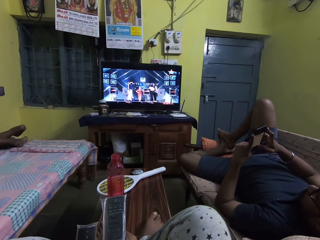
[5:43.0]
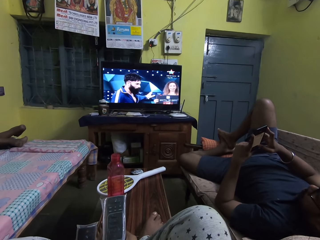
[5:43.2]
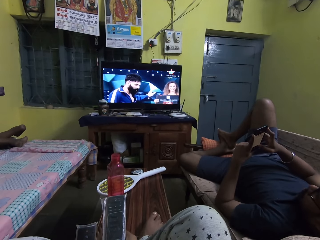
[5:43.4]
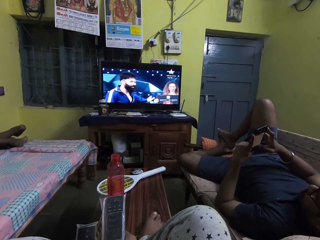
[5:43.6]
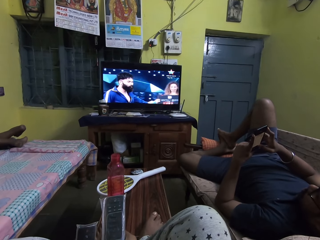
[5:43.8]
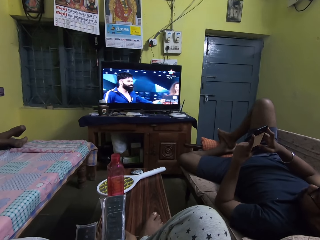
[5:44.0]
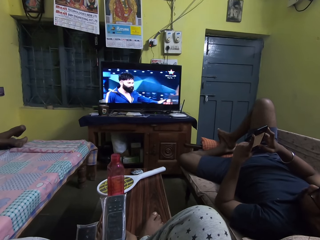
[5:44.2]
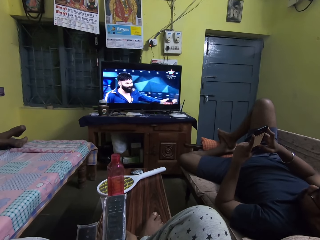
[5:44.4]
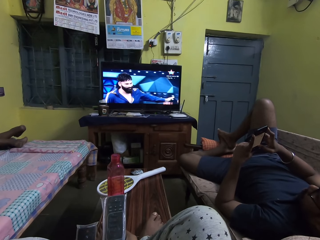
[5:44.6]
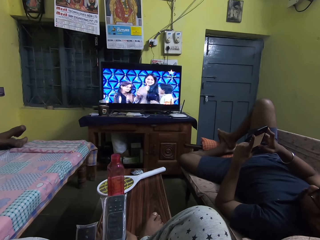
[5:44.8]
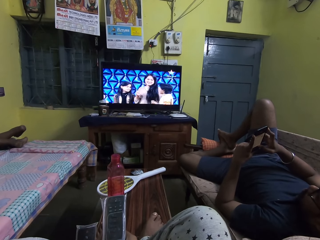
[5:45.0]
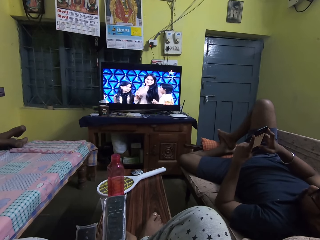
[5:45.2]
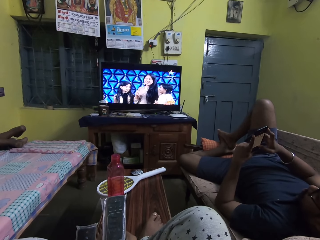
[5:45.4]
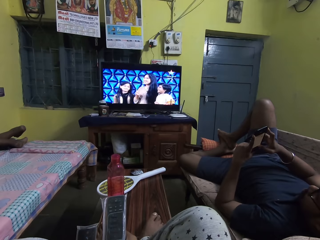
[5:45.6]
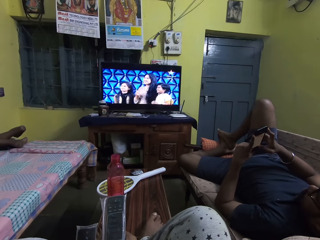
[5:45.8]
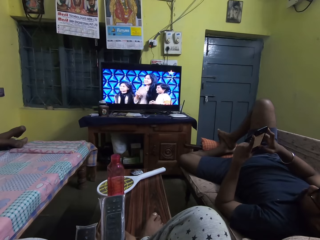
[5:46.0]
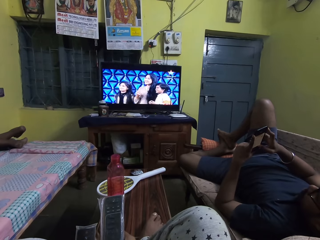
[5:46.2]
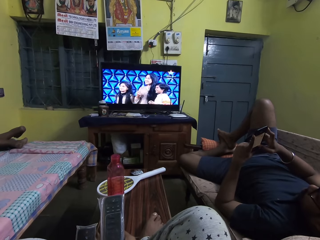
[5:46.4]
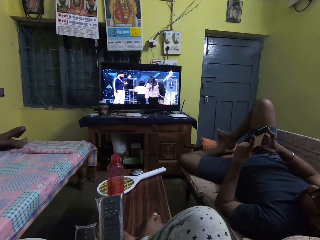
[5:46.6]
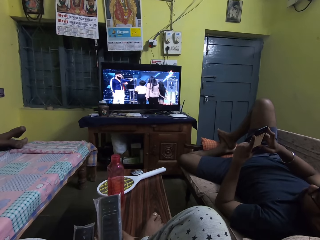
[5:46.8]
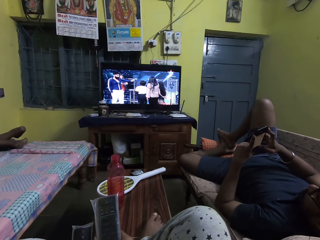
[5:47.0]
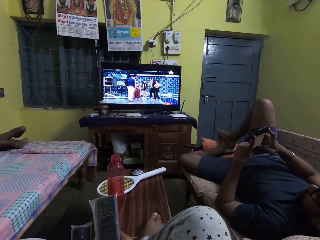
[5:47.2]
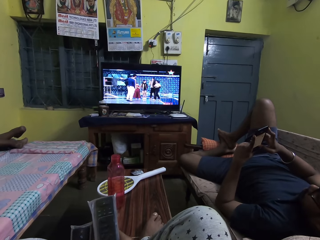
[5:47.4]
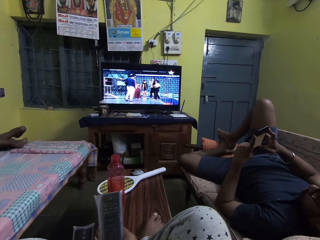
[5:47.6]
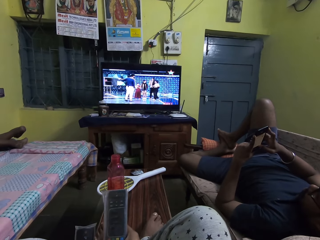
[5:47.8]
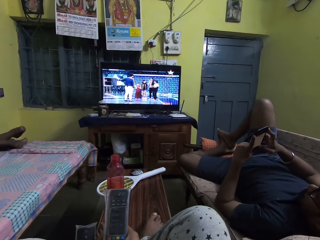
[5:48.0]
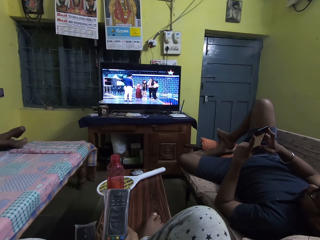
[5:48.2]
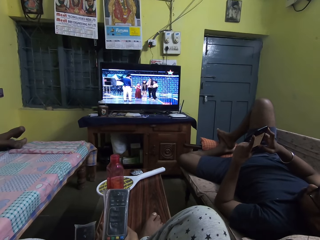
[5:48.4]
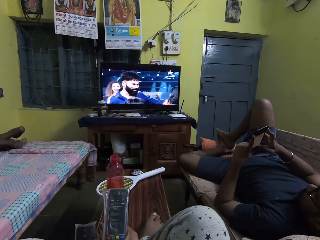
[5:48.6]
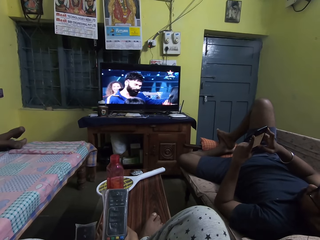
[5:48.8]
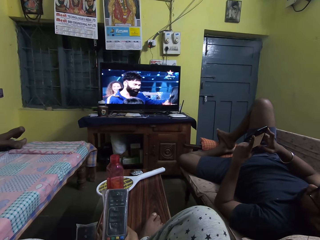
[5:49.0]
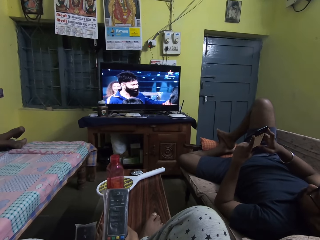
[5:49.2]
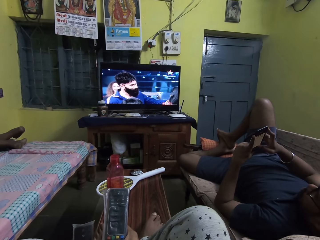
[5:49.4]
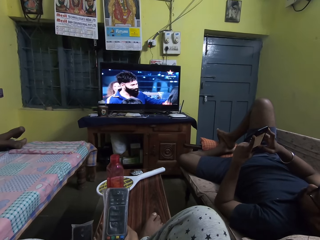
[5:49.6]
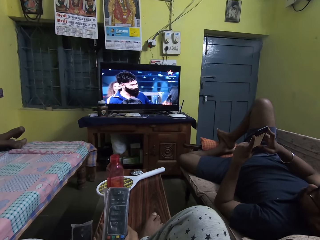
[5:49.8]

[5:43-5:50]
The camera wearer watches the television.

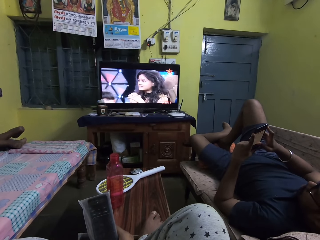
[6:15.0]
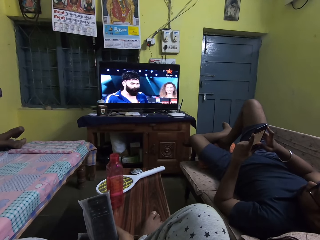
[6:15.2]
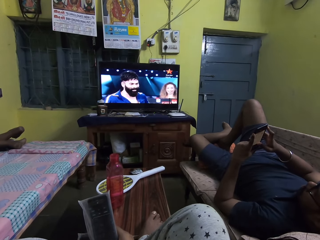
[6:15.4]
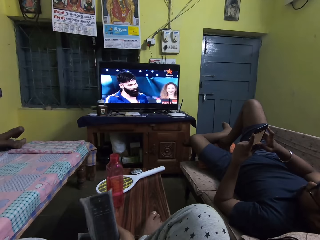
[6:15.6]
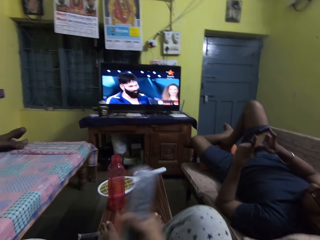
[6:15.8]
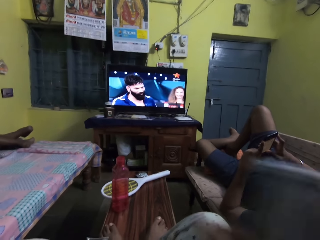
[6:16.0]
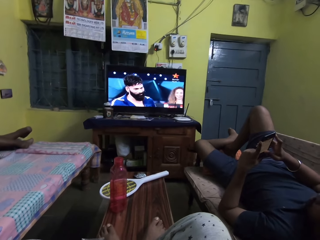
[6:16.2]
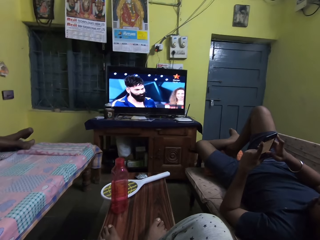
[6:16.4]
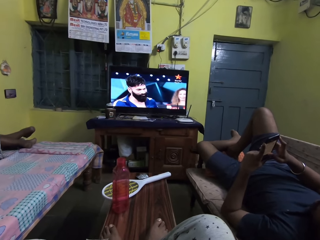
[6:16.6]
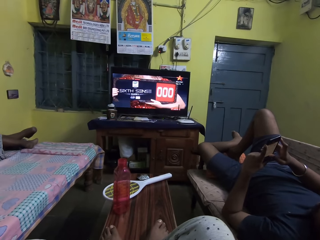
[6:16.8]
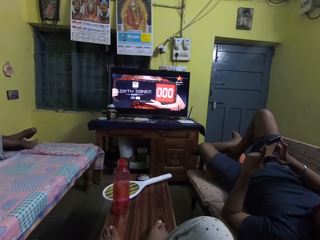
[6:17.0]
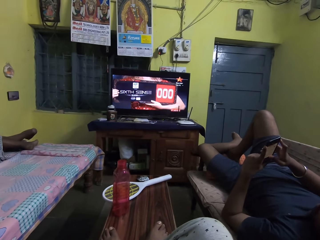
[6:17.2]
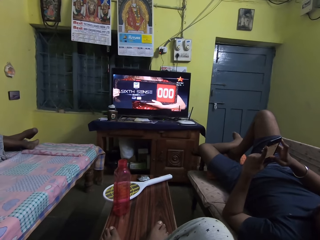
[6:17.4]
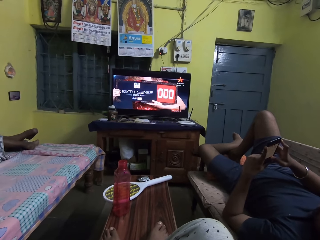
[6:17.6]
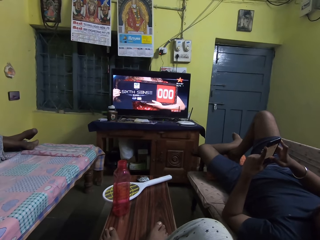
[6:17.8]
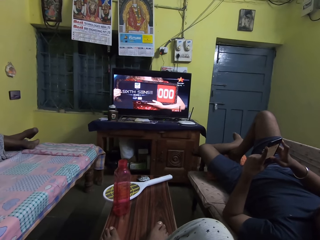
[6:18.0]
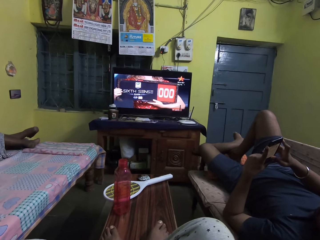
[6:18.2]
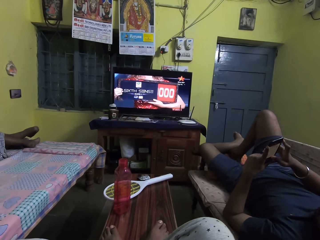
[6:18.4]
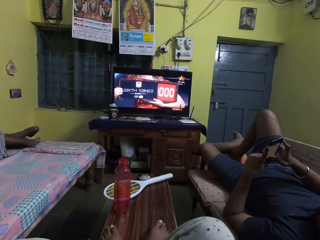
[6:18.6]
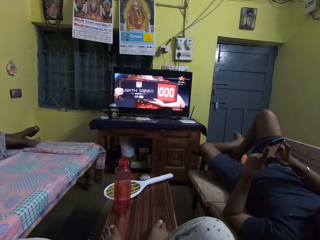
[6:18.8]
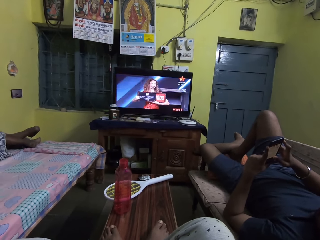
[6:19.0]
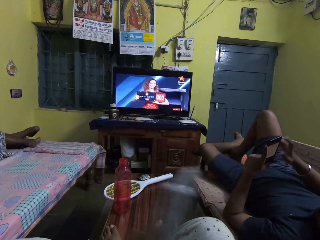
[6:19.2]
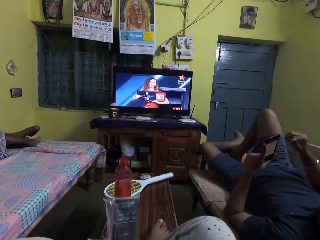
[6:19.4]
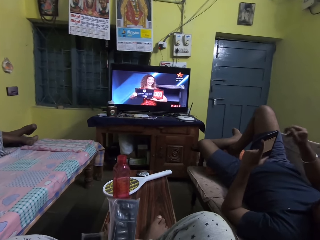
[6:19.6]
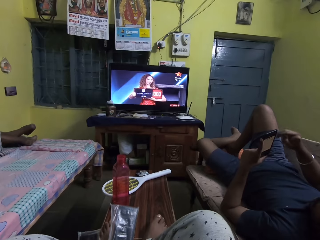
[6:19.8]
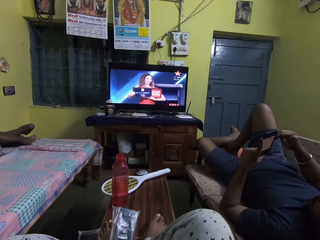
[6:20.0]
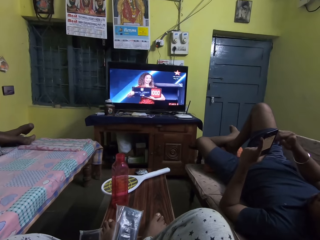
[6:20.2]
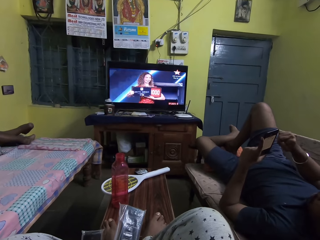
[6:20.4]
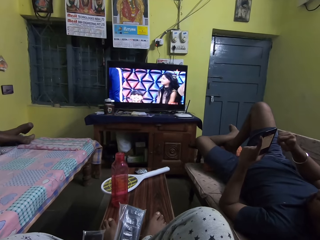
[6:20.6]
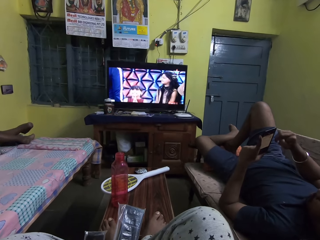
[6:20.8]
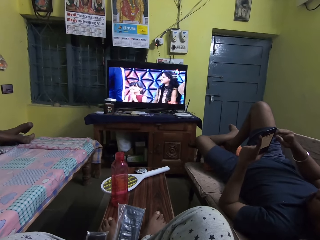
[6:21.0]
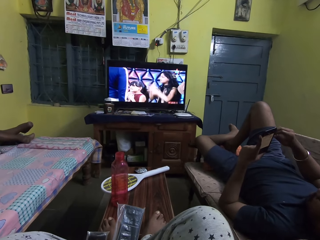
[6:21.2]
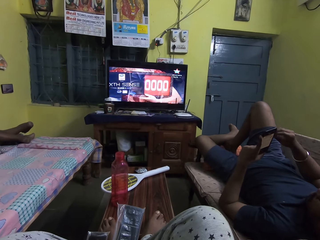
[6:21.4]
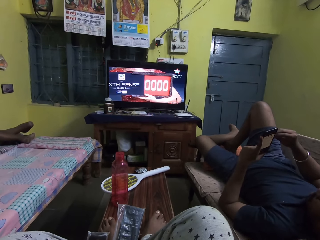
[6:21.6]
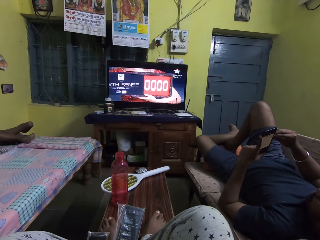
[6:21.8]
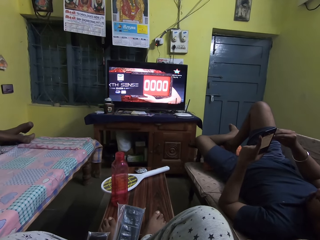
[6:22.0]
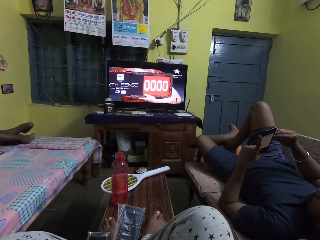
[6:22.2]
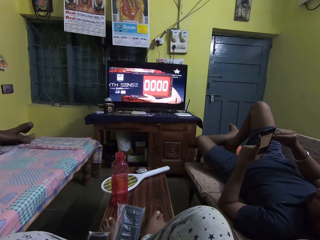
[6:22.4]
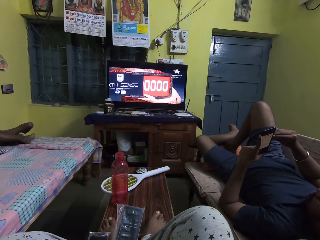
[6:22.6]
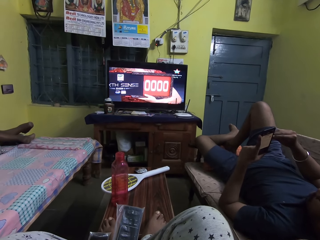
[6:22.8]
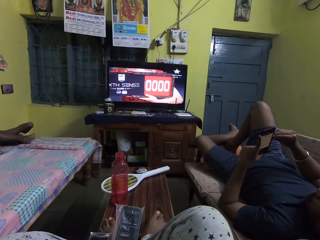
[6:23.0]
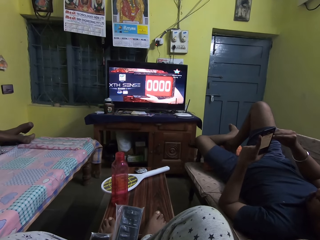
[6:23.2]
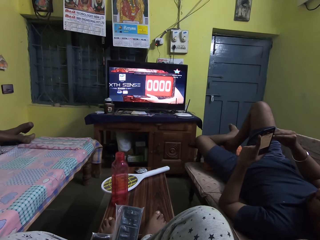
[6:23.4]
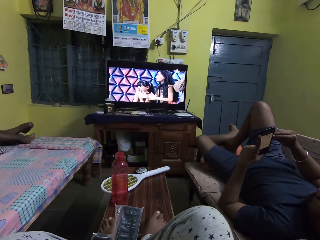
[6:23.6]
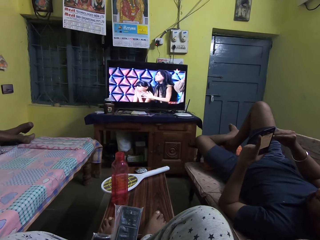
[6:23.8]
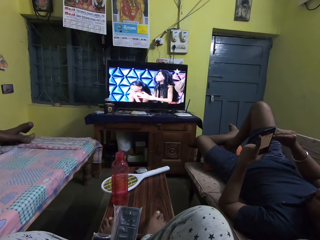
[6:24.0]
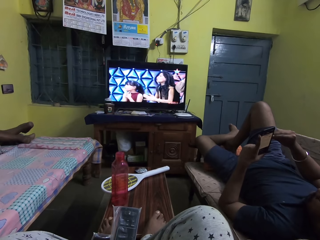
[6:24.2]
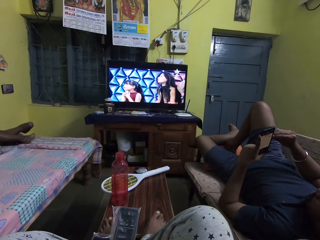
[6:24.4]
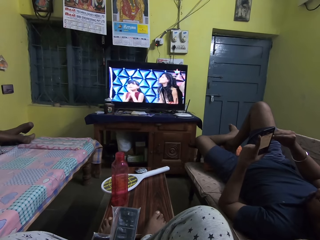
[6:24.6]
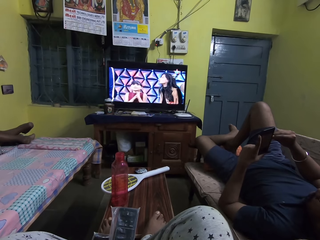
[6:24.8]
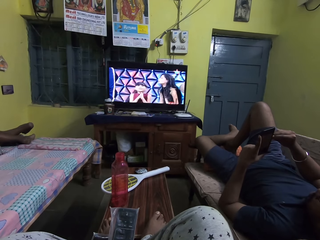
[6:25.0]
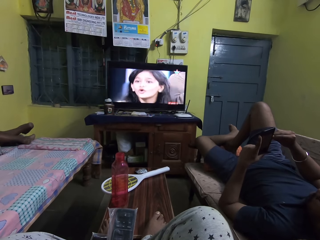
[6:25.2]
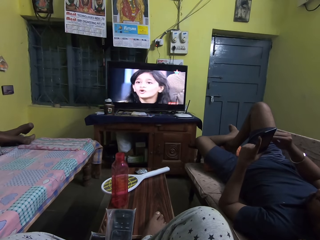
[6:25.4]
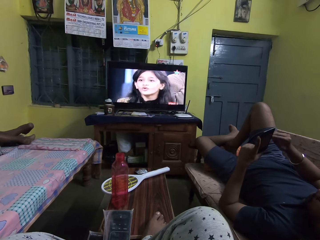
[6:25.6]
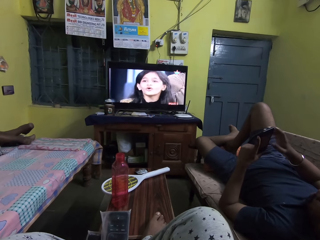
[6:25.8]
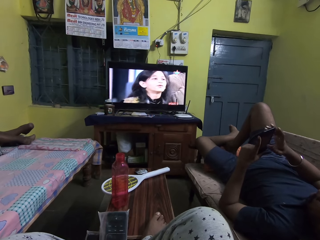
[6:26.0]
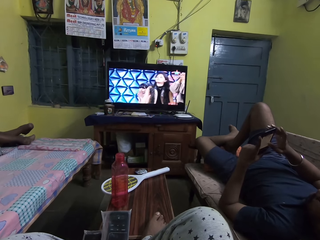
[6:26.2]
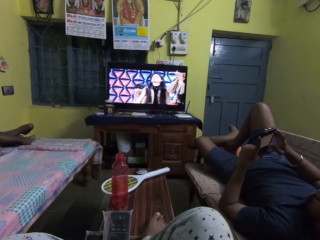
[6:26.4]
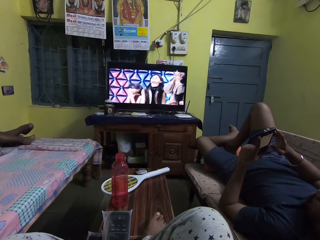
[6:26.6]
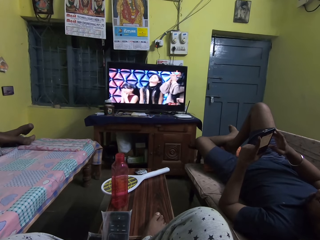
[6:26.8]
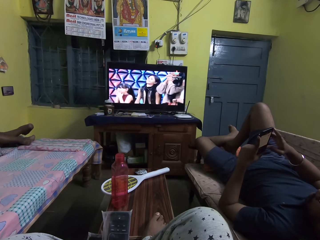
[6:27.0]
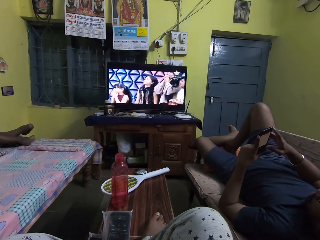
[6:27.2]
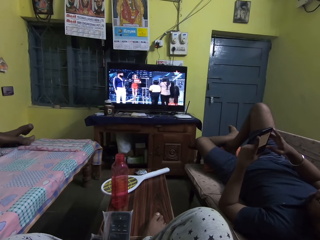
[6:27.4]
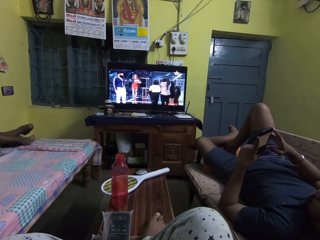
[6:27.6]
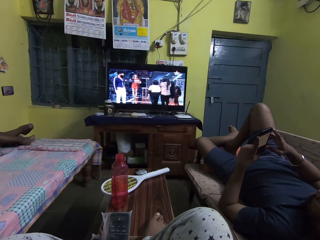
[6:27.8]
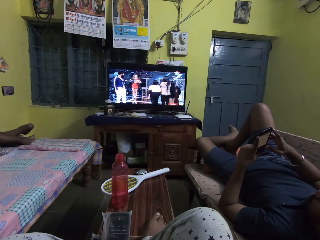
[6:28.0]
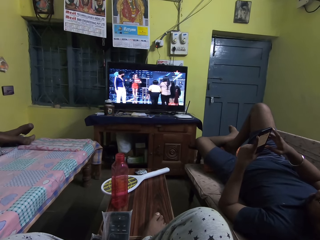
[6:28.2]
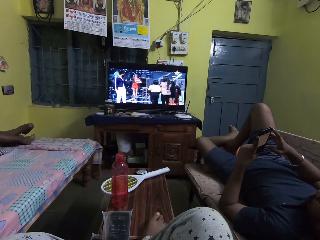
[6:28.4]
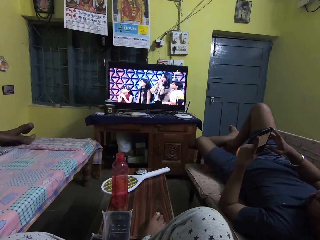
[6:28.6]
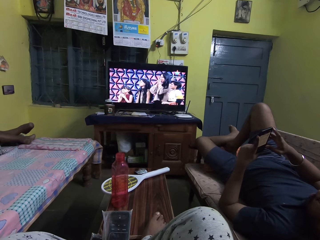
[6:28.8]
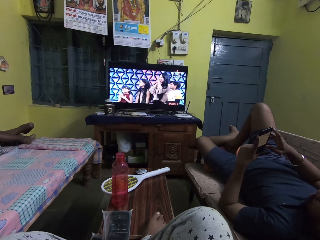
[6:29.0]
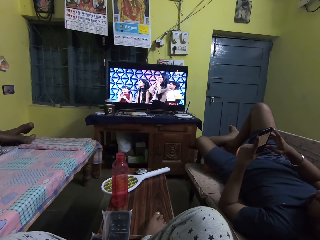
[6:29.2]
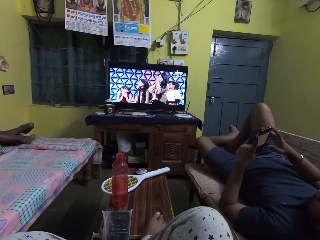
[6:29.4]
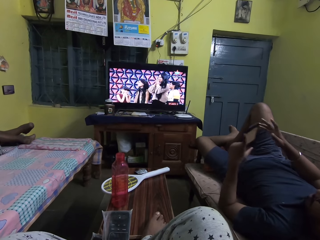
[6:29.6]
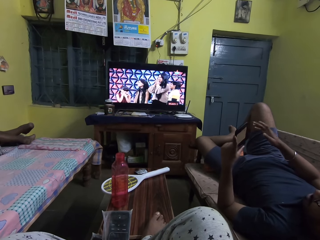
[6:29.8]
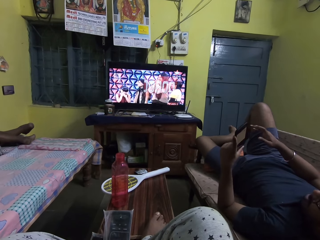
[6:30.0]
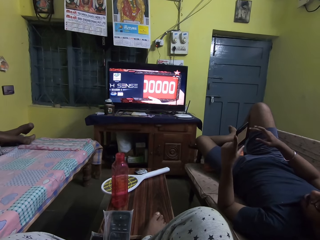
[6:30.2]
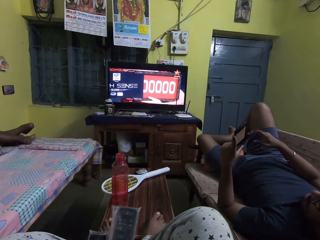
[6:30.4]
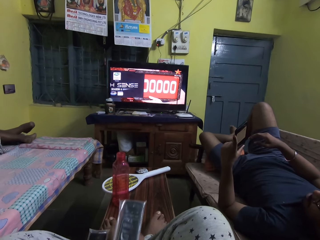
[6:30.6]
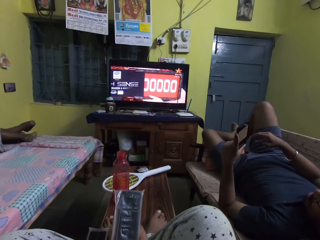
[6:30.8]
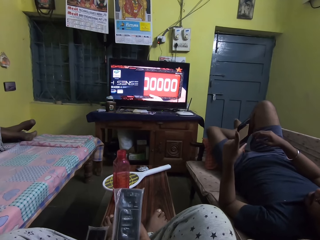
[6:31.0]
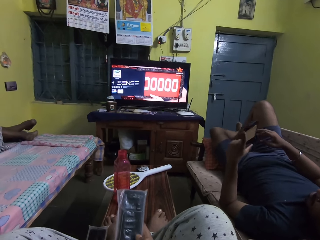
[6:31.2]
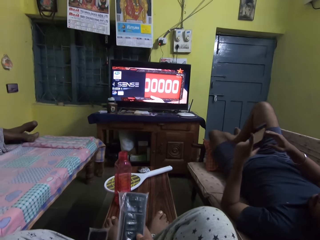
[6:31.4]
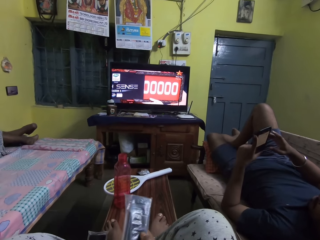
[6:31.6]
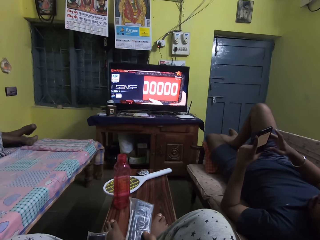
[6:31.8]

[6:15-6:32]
The camera wearer moves her hand. She watches the television. A man operates the phone in his left hand with his right hand on the chair. Another man interacts with the camera wearer.
